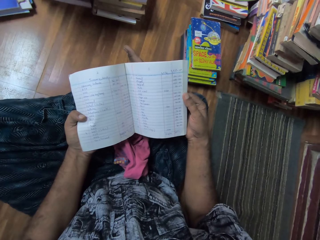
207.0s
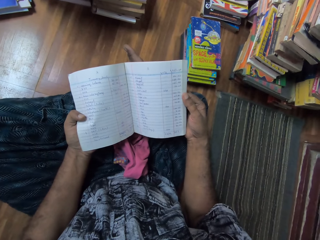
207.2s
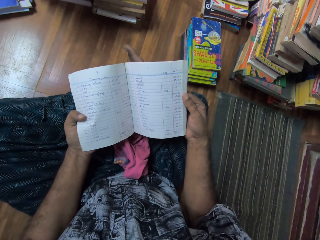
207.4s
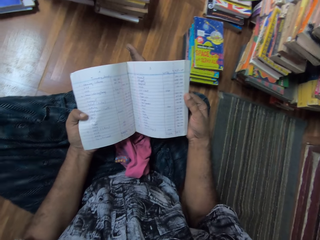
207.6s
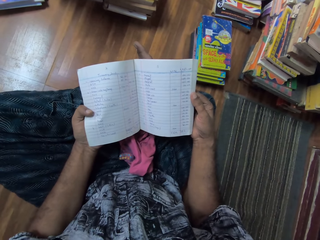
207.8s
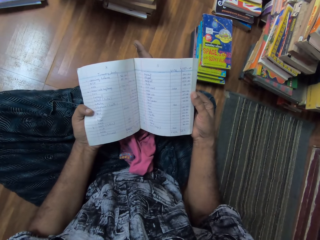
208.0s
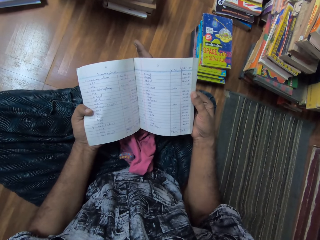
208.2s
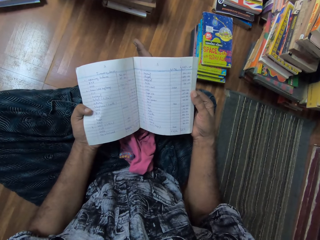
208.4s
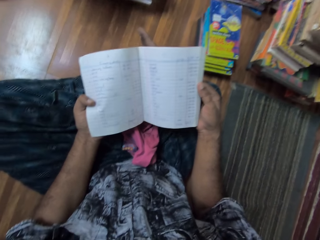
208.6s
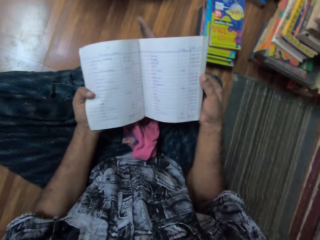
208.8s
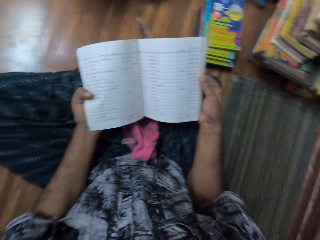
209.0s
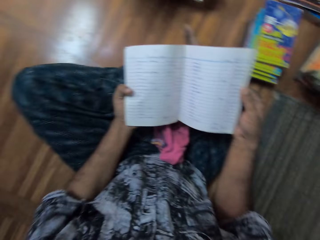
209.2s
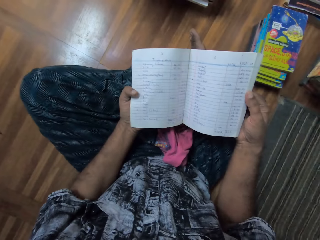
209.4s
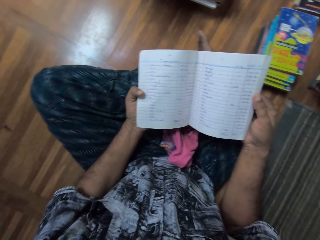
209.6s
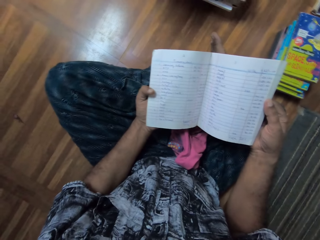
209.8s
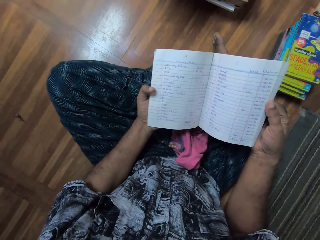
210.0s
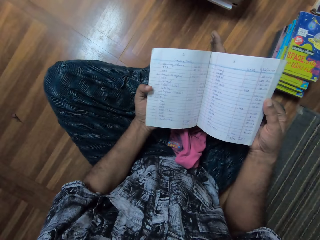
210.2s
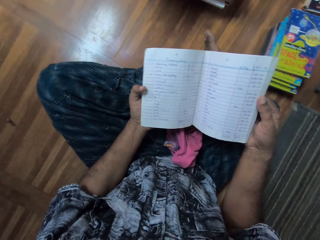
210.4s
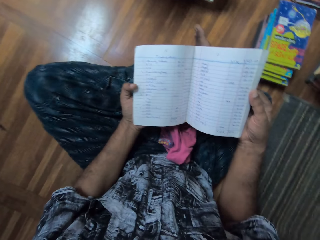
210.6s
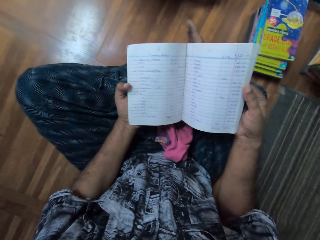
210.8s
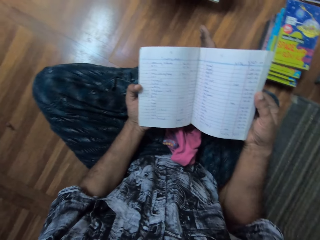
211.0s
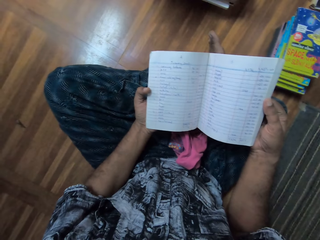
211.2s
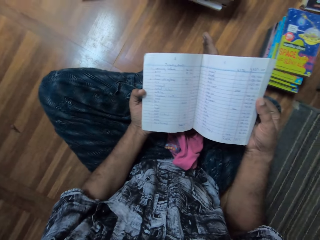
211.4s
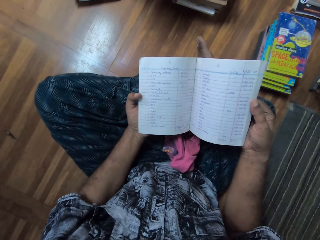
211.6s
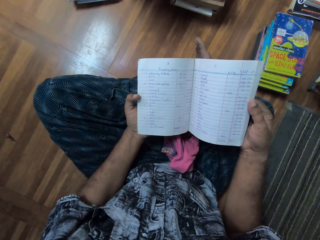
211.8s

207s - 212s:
The camera wearer reads a book.

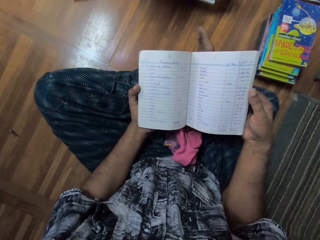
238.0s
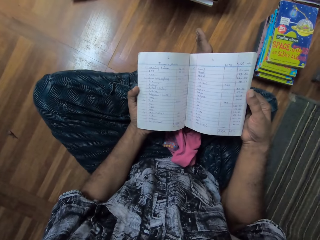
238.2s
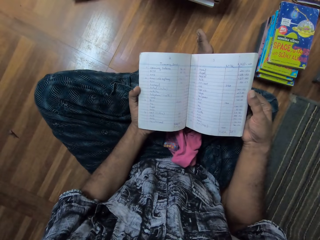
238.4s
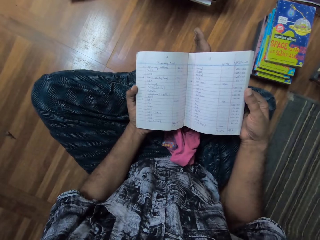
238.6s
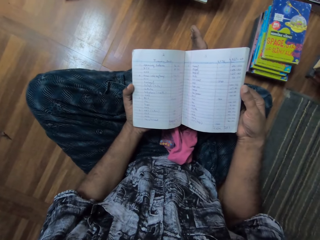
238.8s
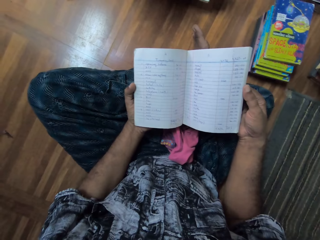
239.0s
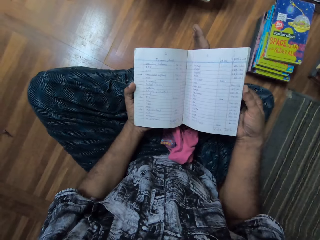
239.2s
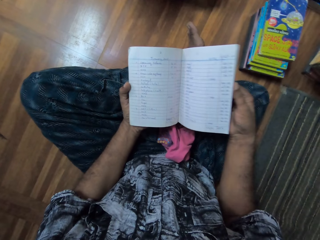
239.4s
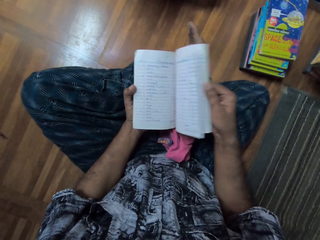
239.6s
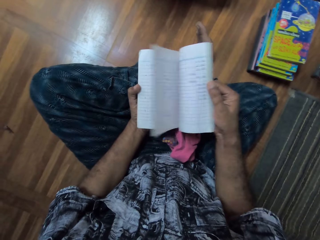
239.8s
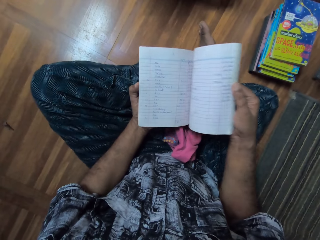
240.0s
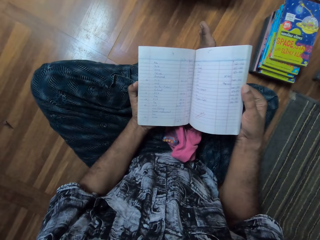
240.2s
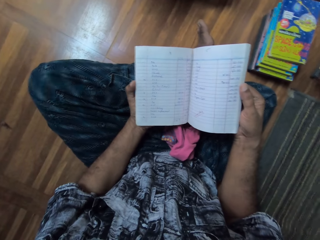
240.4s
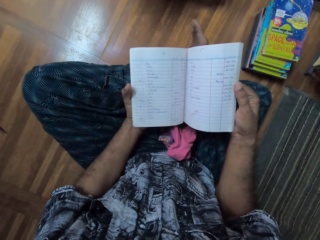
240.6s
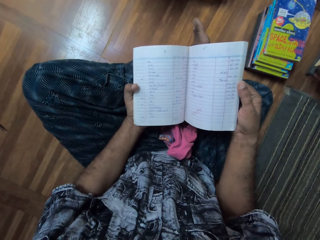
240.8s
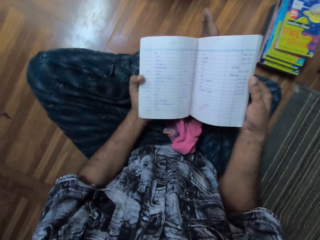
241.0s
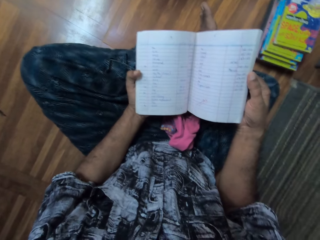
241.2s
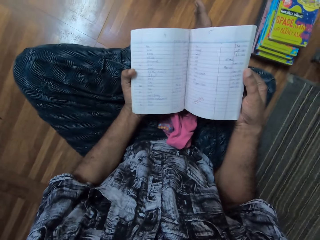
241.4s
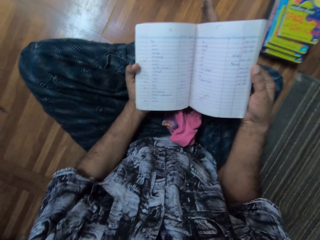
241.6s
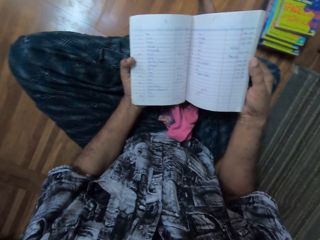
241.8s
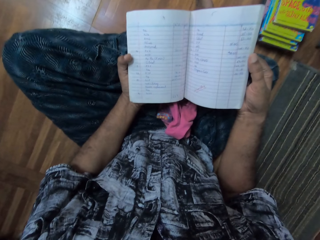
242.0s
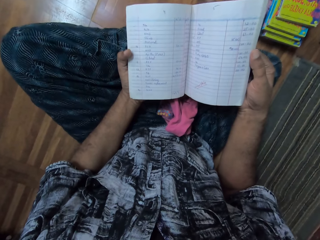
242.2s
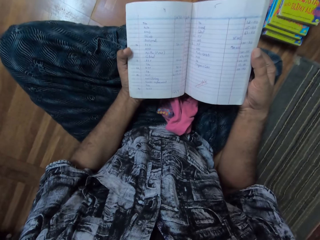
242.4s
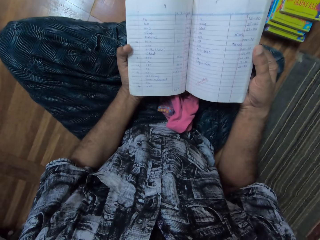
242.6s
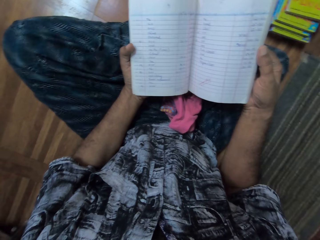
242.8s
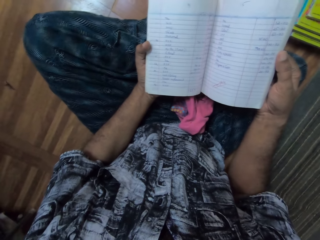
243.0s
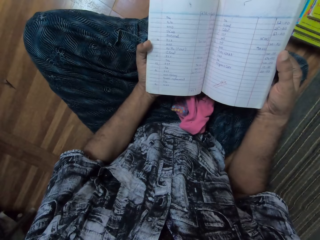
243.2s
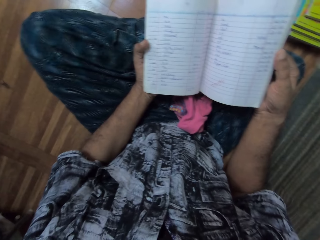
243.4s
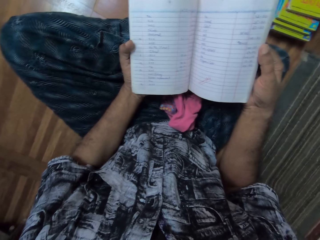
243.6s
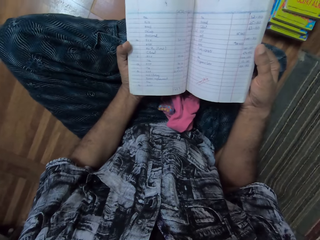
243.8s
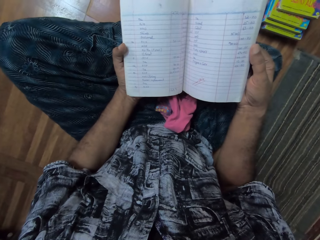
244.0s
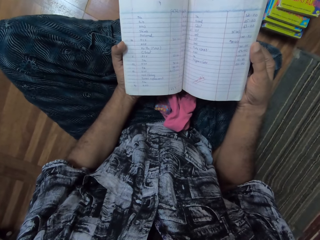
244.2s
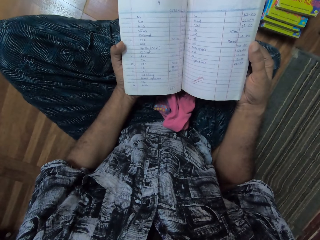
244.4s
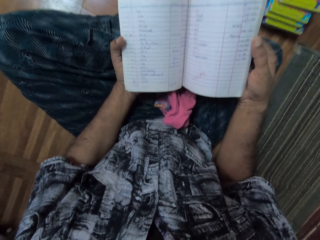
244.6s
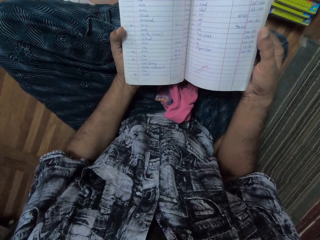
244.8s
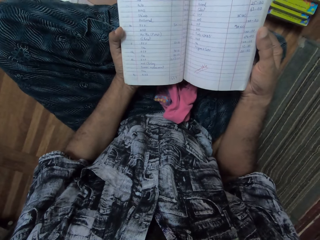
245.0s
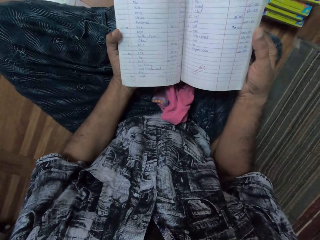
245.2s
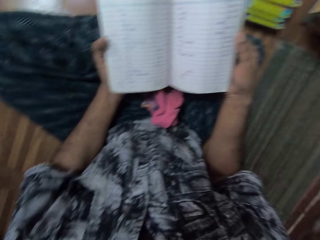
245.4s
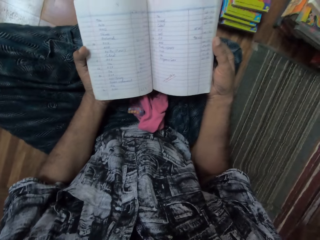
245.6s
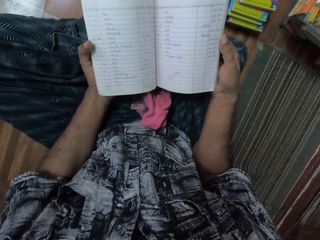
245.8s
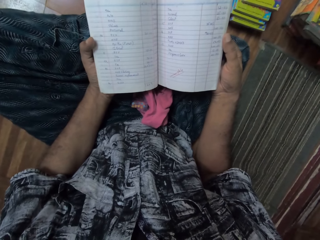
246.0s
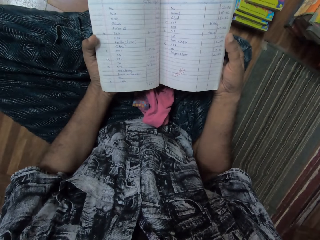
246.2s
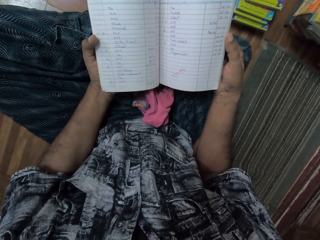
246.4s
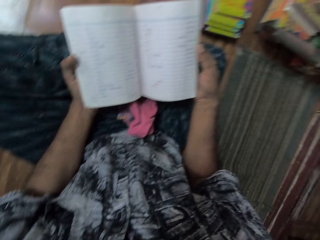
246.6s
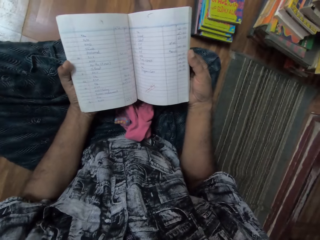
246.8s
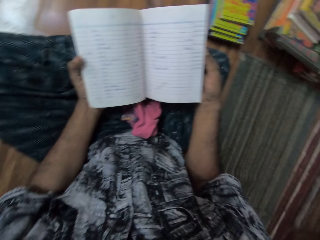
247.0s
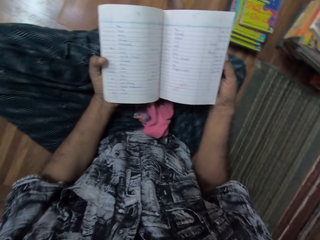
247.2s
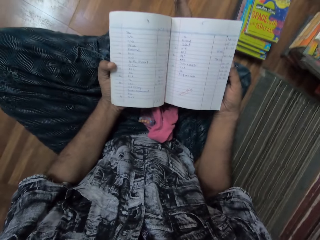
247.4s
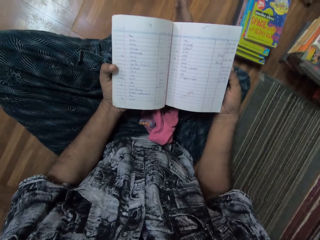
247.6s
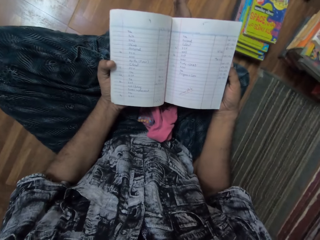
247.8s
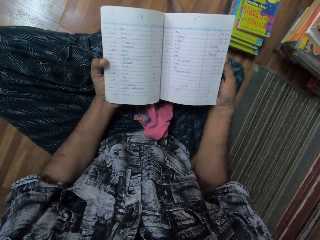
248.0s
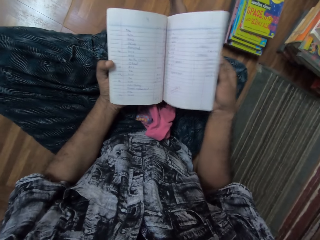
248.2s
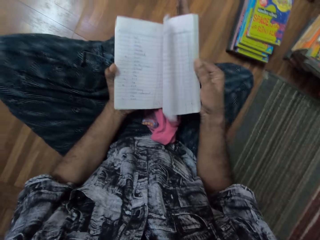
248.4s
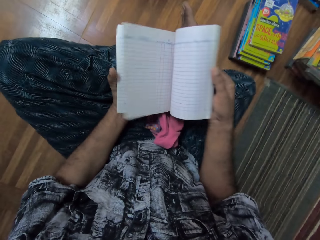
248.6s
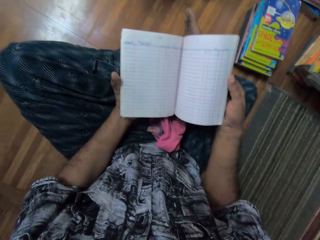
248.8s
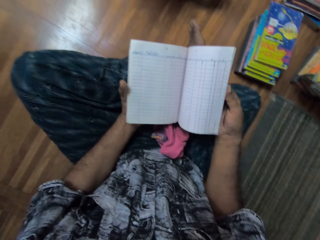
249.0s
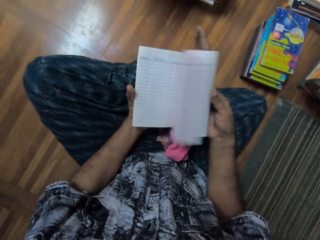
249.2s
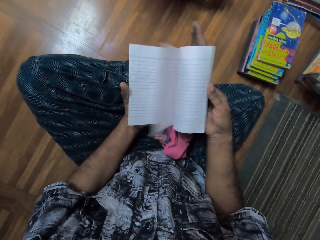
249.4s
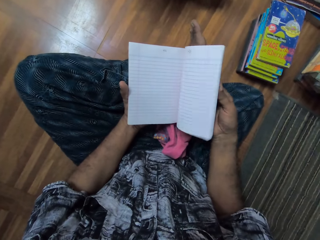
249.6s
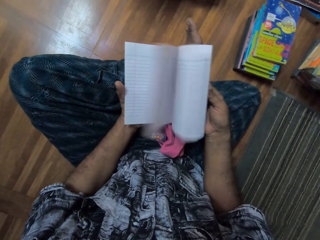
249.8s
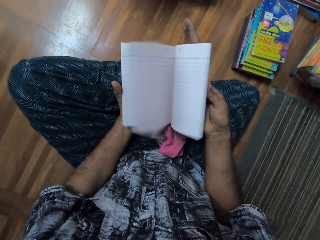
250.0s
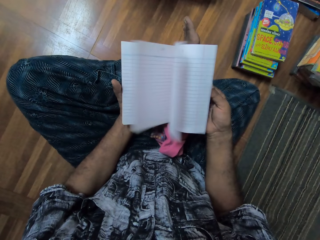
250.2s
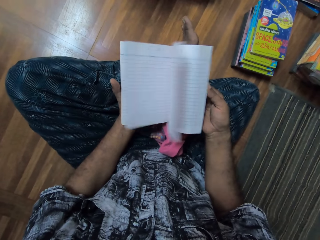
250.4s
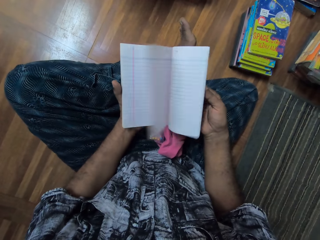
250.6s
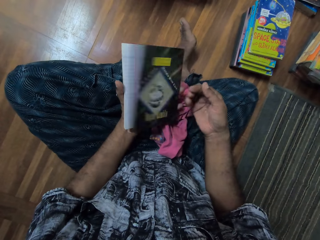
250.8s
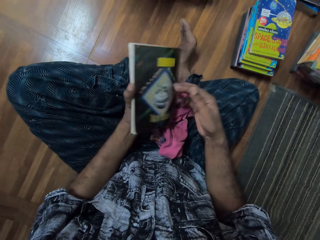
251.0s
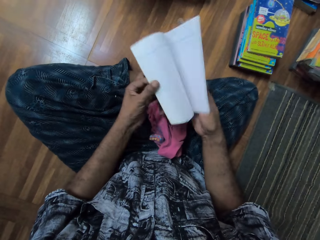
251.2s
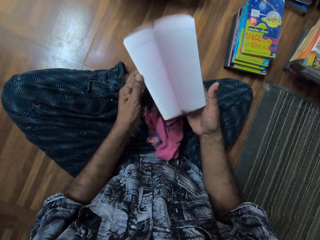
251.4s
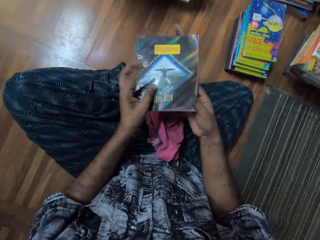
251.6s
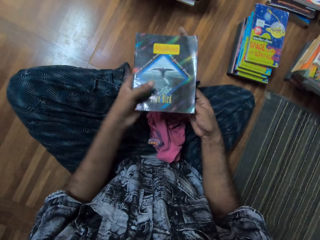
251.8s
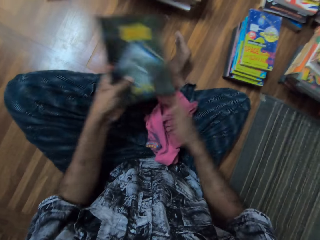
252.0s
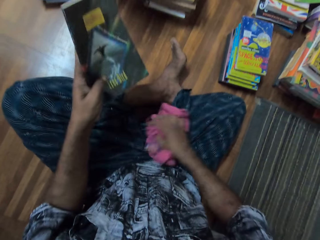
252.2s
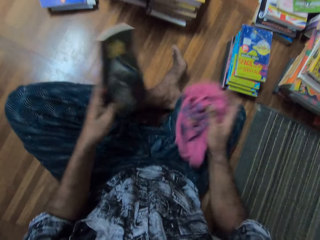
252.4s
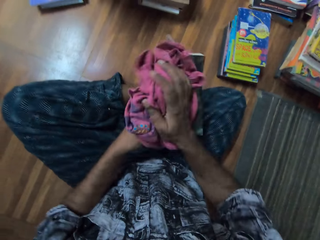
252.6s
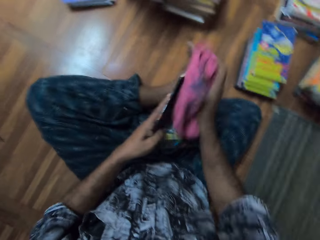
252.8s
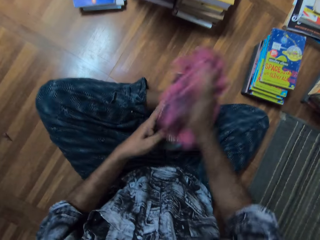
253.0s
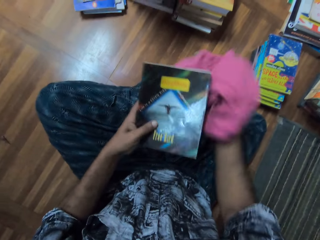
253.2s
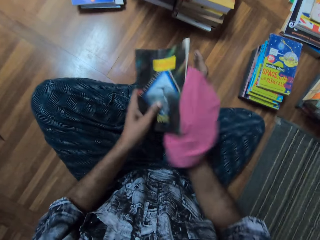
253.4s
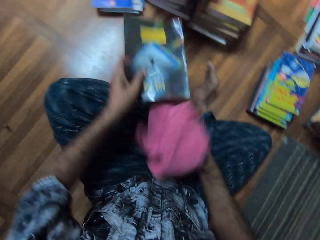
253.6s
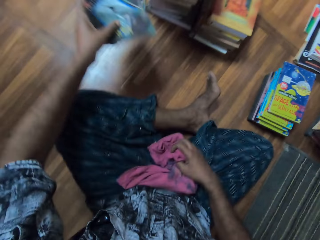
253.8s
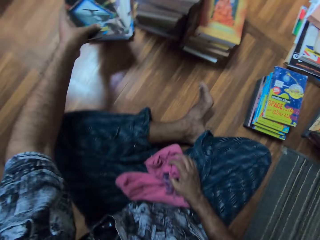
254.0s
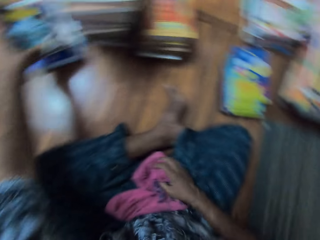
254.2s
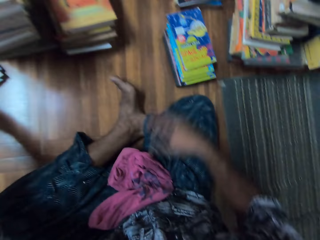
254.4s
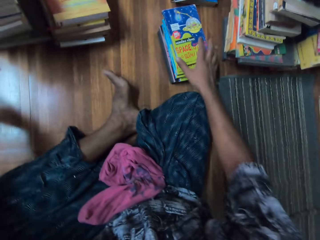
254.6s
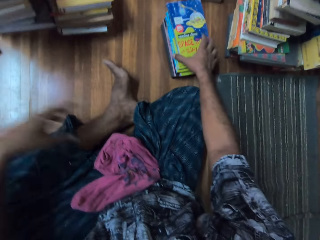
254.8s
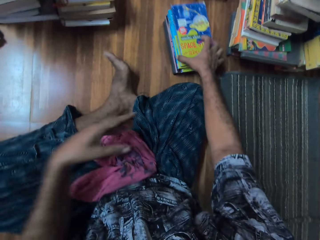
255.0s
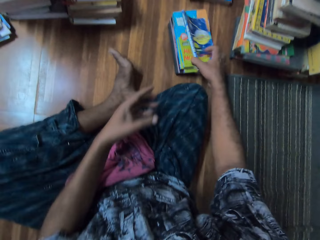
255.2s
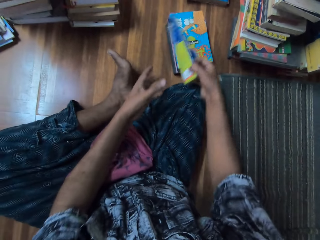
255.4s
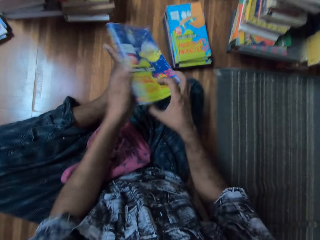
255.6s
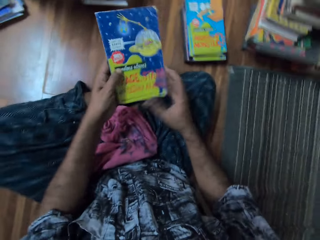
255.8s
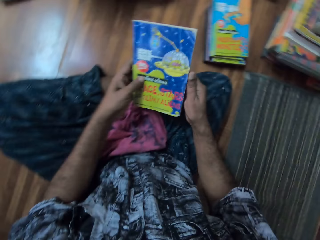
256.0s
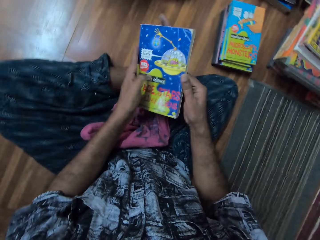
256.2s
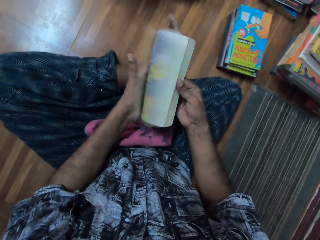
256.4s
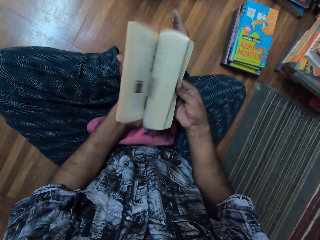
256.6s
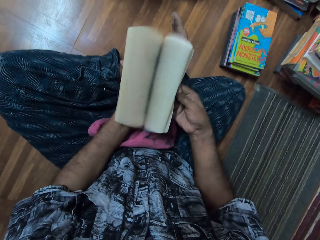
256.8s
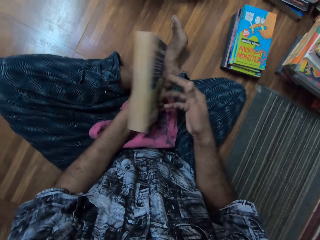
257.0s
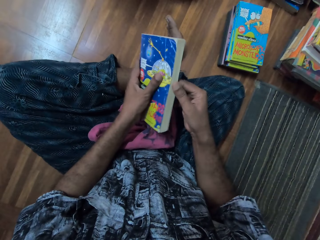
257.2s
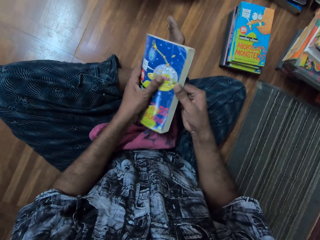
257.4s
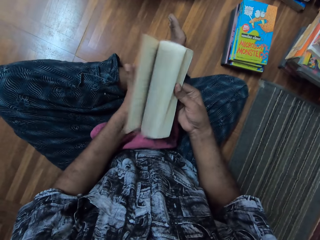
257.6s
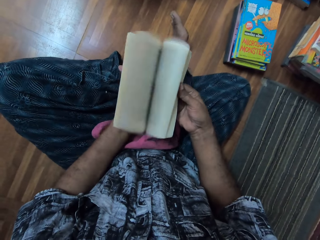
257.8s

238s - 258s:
The camera wearer adjusts a book. They flip a page of the book. They read the book. They adjust the book. They flip the pages of the book. They pick a cloth. They wipe the book with the cloth. They stretch the book. They put the book on books. They pick the book. They adjust the book. They flip the pages of the book.
